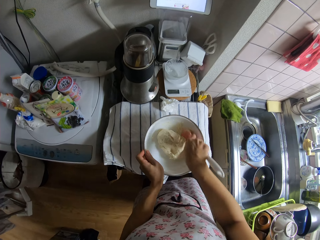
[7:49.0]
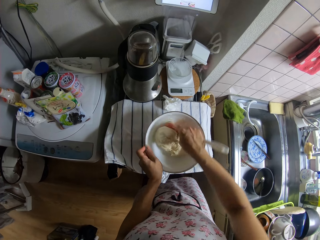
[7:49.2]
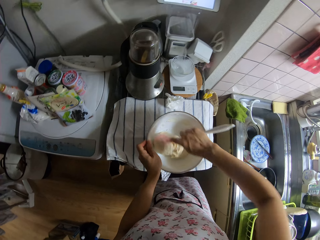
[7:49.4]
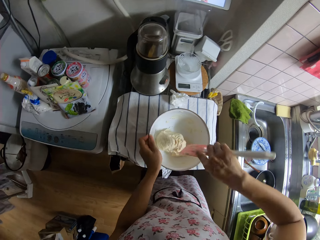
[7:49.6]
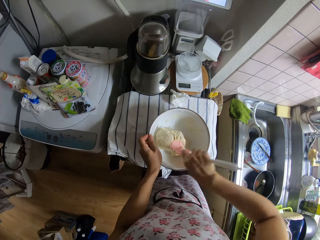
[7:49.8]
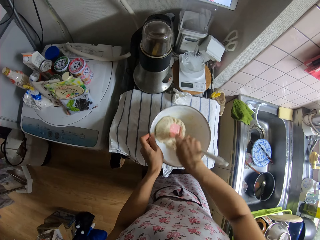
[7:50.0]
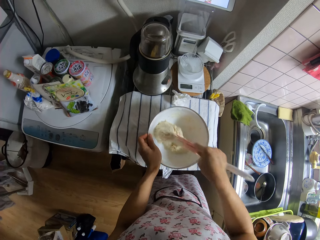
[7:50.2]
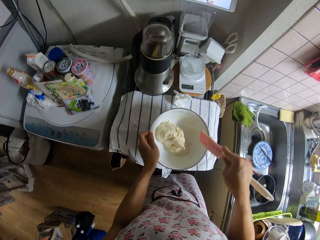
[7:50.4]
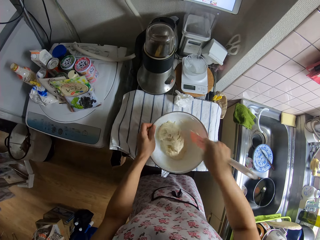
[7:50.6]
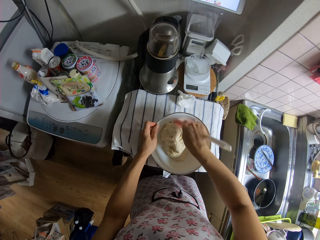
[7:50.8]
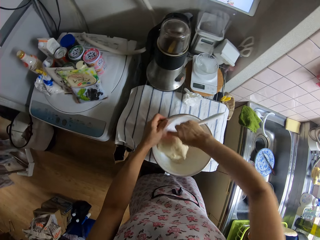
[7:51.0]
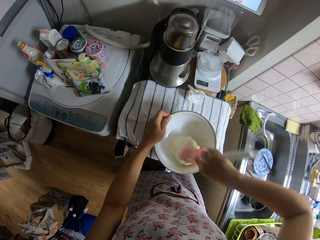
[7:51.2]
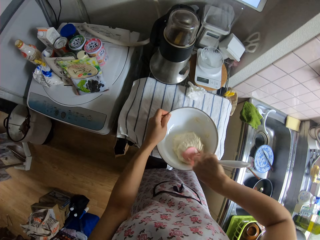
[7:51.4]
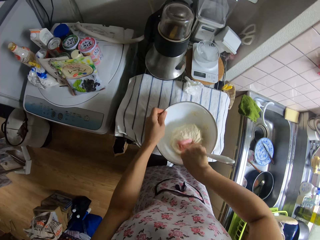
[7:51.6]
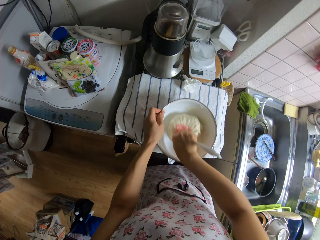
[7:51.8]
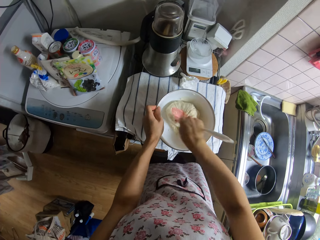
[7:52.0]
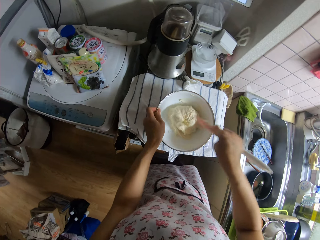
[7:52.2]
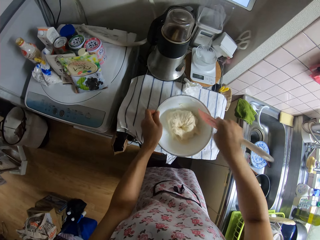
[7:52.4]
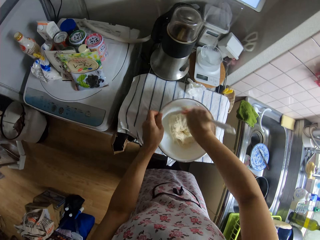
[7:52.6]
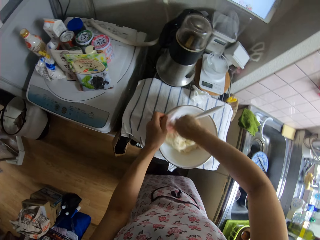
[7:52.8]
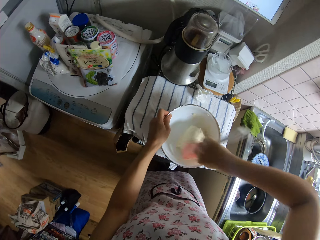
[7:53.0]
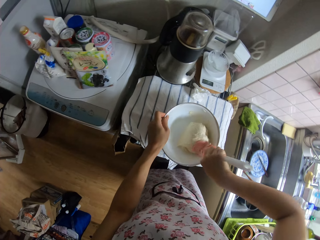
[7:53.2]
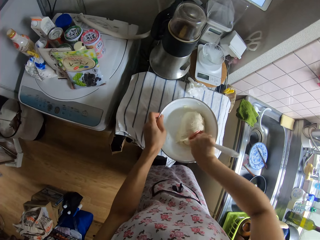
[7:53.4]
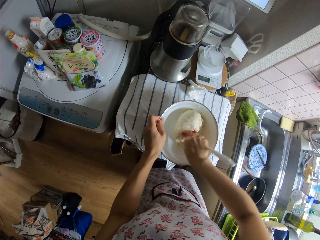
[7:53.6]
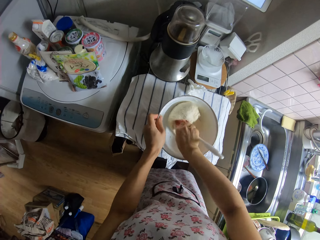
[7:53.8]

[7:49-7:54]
The camera wearer mixes the flour with a spoon.

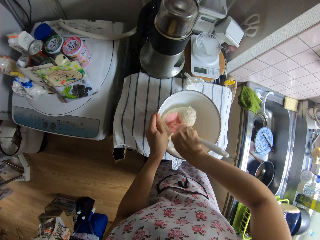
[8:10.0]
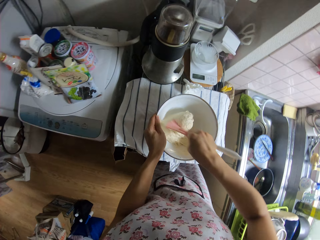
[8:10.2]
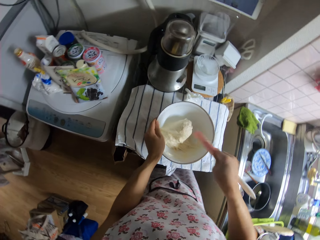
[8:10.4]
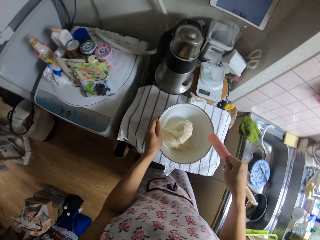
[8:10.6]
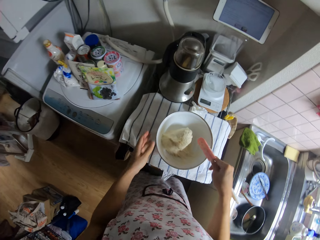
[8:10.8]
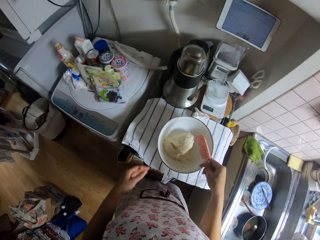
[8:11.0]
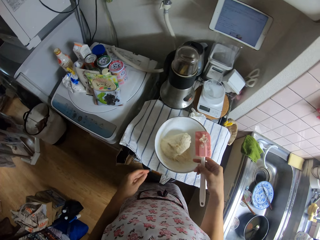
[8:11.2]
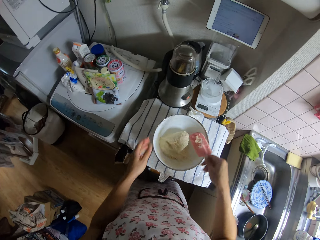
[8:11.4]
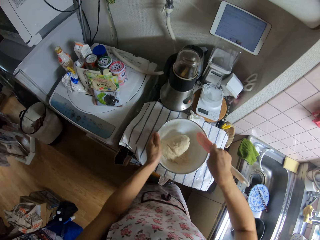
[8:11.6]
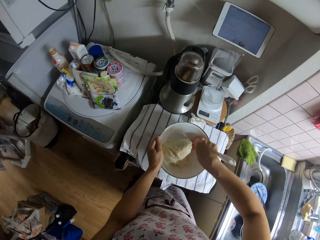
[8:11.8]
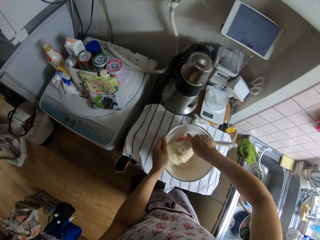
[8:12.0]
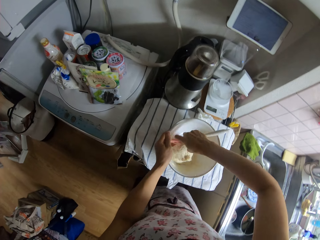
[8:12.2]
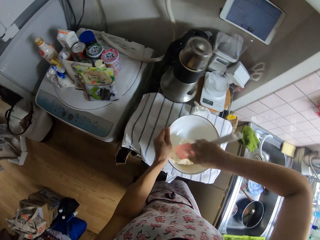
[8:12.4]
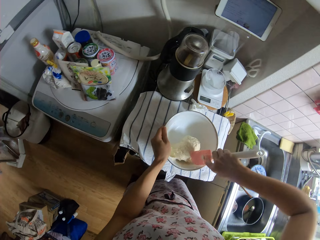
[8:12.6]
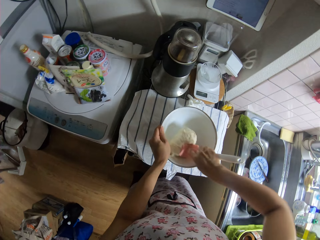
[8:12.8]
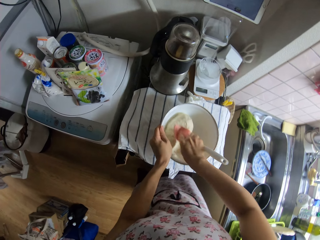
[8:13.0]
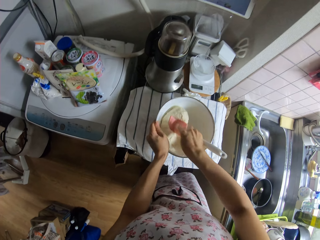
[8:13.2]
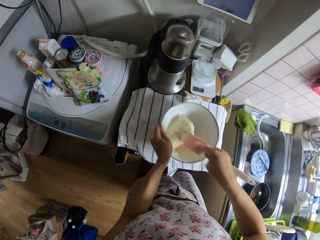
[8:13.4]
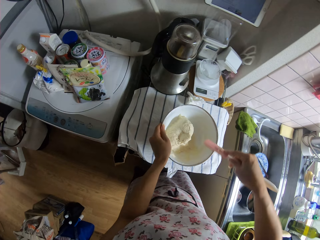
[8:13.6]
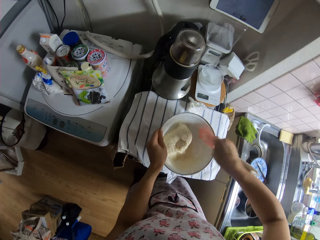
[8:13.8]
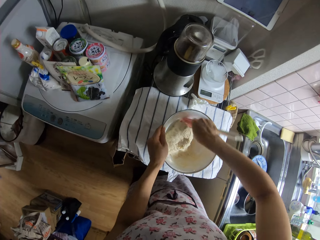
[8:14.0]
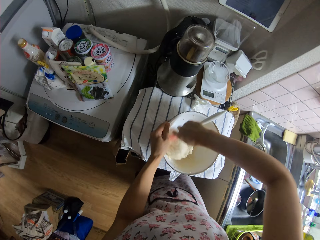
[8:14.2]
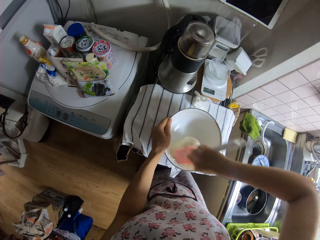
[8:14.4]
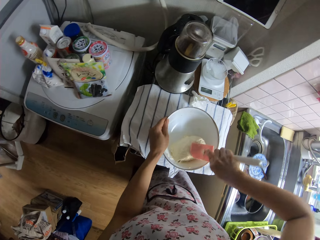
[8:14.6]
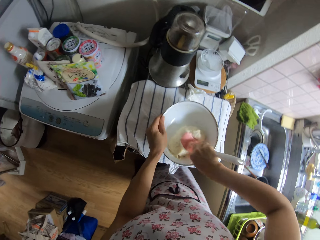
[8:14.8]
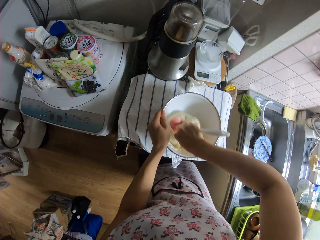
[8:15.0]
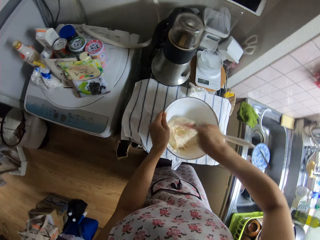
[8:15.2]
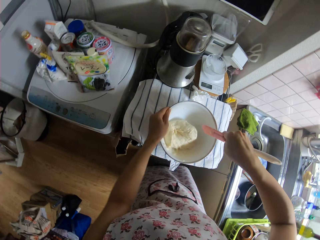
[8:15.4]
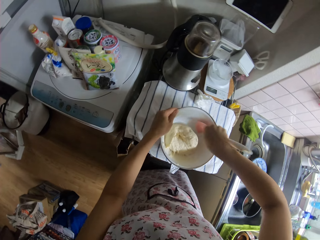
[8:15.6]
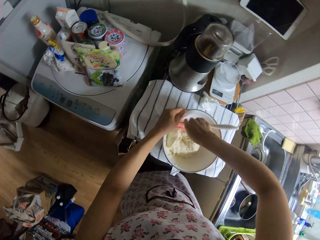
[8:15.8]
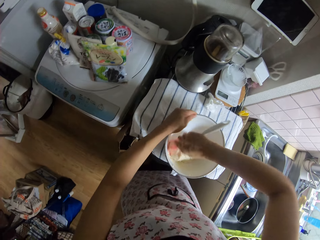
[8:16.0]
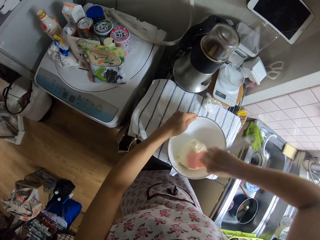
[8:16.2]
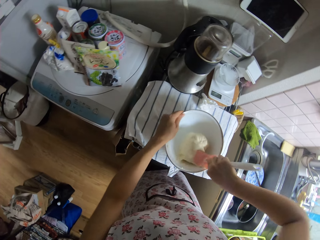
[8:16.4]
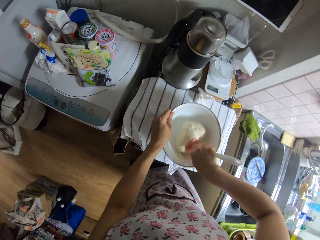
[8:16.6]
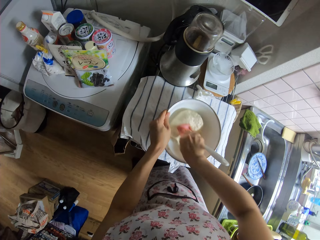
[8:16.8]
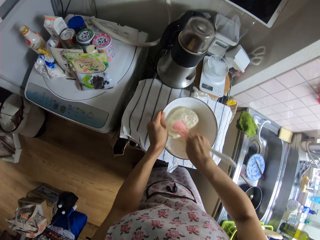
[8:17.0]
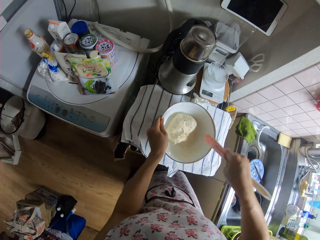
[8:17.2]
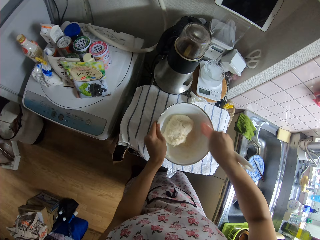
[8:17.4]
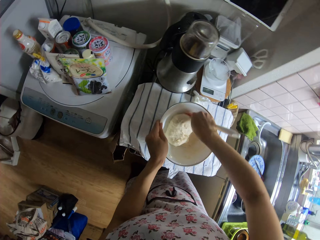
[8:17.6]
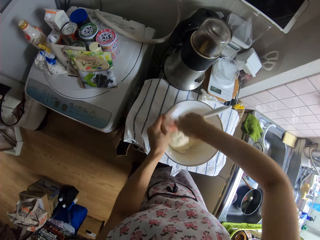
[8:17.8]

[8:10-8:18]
The camera wearer stares at the spoon. They mix the flour with the spoon.

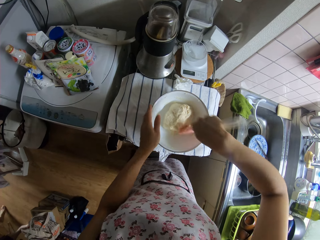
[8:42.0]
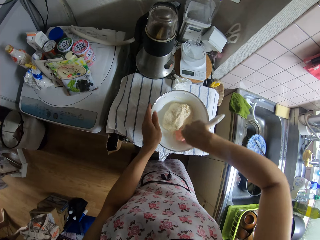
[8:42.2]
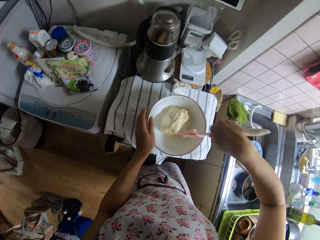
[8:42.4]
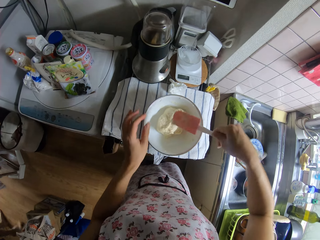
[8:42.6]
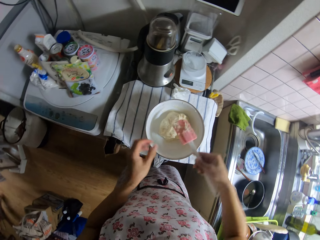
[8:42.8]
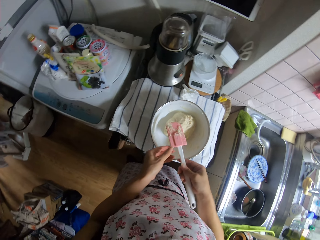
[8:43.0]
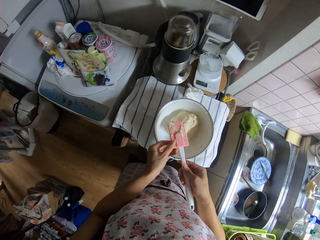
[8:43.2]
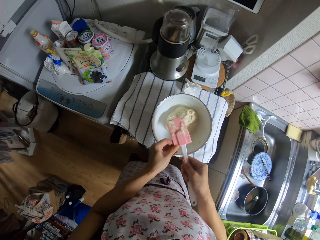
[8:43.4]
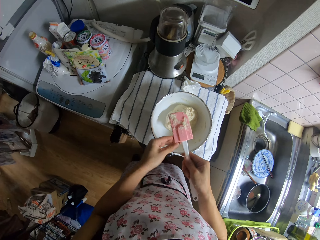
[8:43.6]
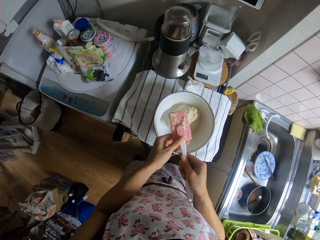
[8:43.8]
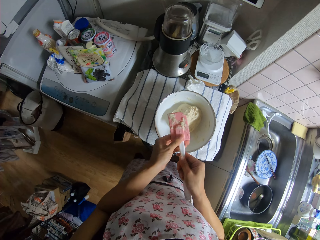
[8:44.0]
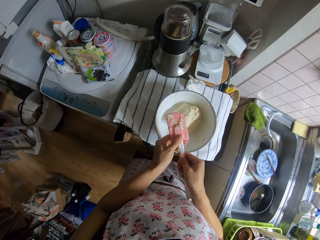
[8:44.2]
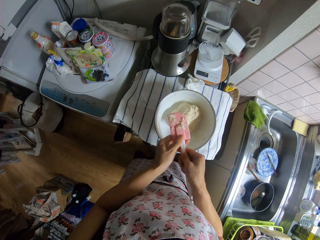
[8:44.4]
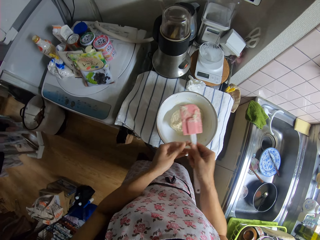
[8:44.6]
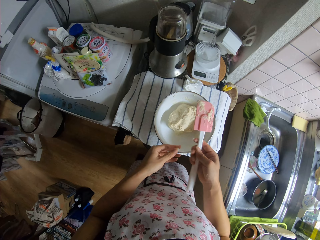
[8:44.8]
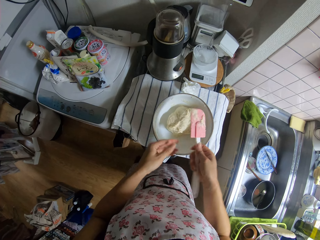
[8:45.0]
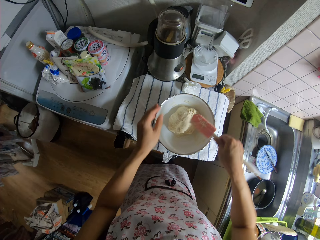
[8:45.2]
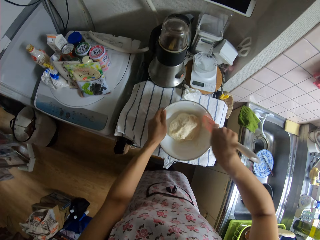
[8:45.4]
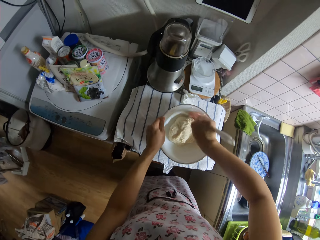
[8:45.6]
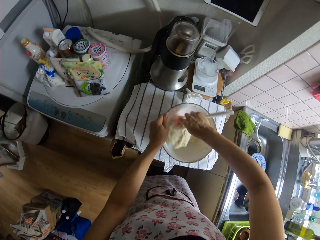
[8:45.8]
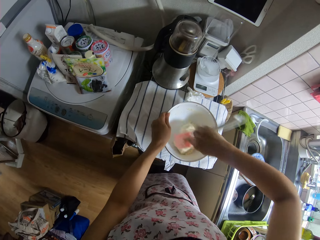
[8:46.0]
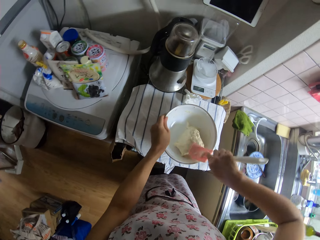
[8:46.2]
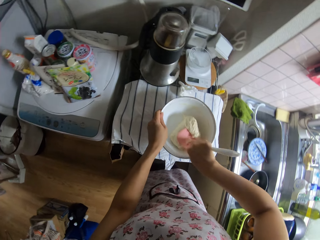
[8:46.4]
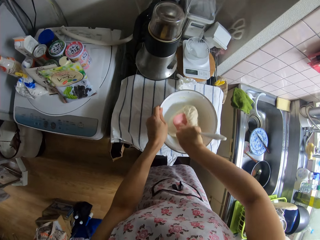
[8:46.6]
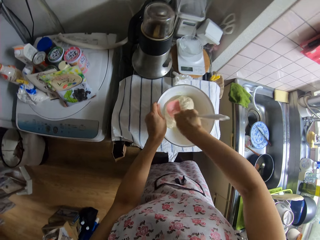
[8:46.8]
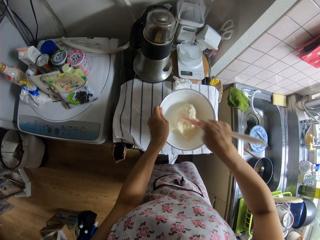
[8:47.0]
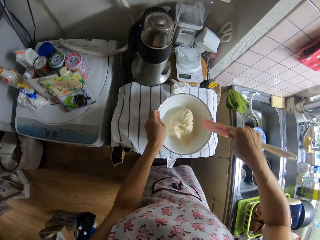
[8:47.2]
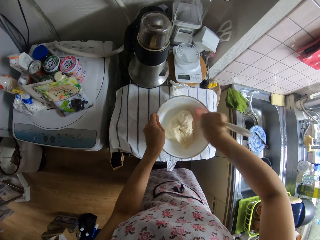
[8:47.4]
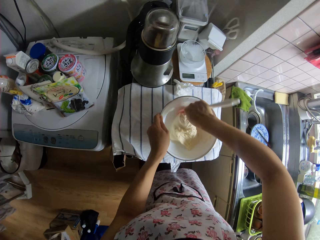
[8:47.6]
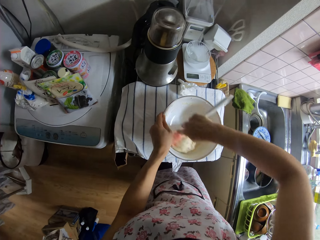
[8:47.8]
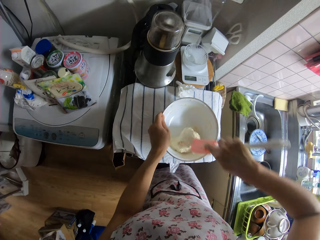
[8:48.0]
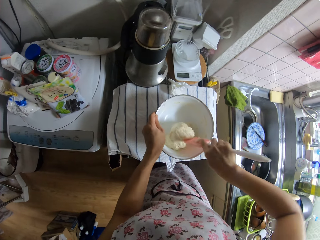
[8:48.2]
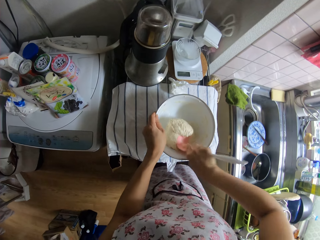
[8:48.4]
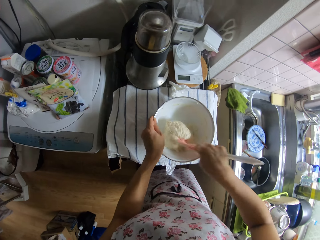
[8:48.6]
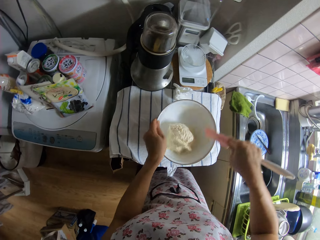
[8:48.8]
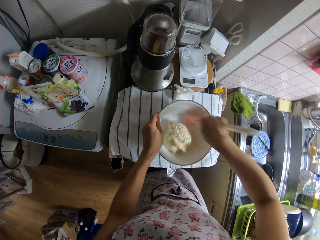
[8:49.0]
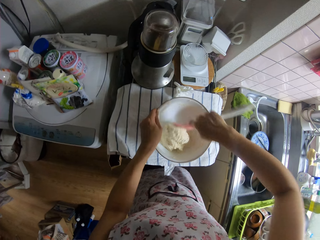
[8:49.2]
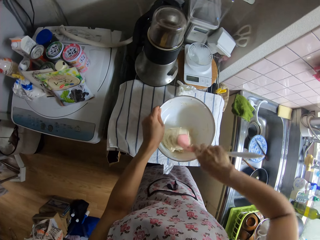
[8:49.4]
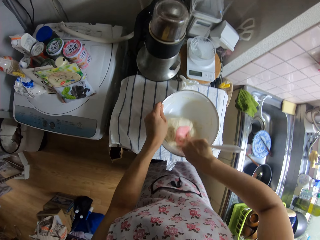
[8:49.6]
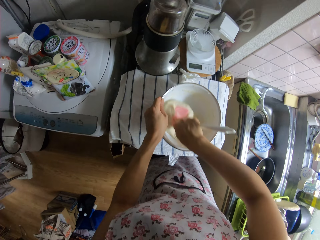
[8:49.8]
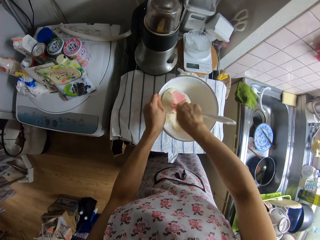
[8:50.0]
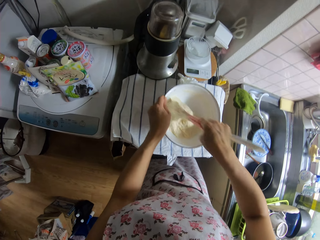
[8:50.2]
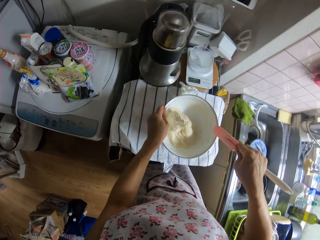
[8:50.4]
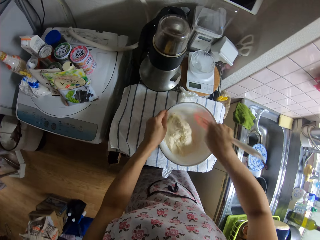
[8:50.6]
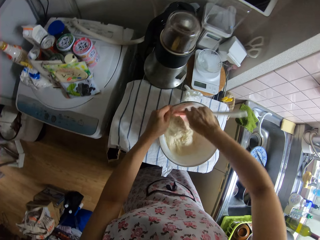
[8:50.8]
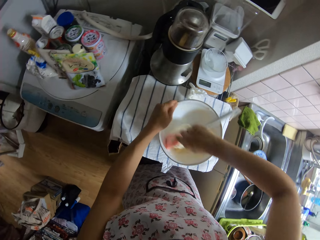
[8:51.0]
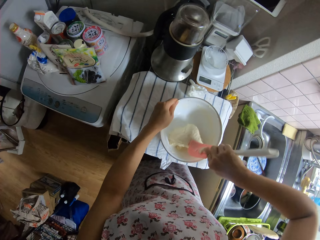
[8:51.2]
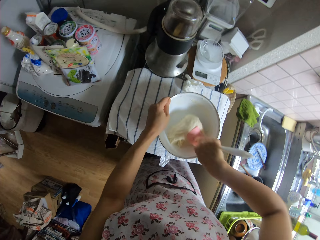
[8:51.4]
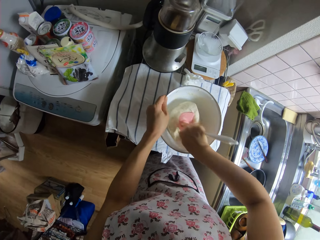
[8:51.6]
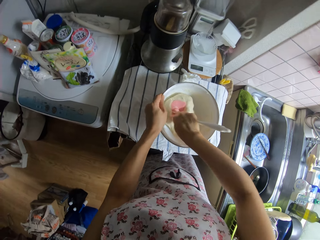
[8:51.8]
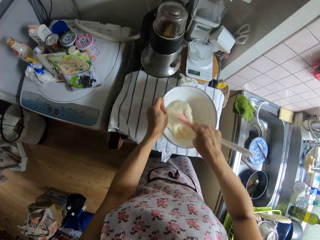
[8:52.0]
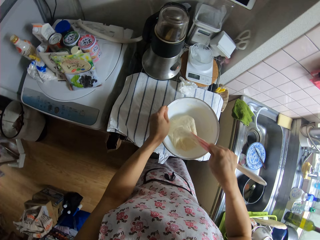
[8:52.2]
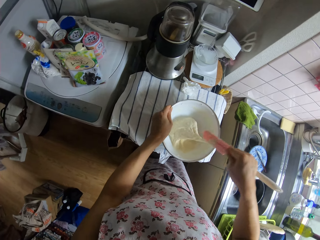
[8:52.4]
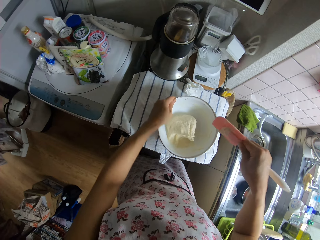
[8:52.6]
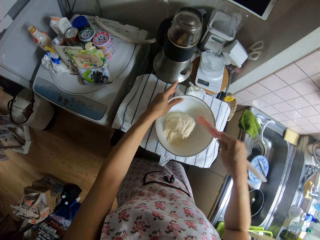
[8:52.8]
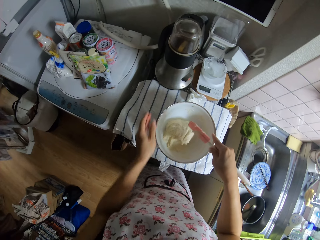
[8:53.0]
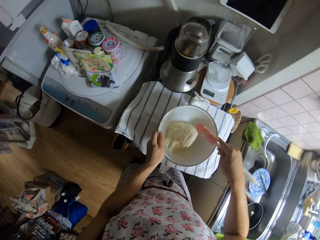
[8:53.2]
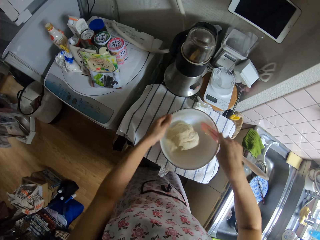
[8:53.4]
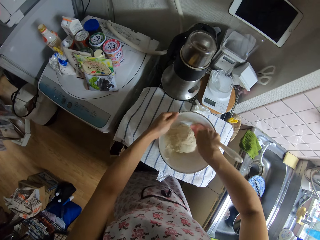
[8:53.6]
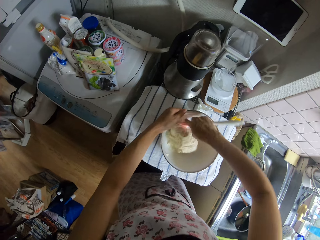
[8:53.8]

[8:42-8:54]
The camera wearer adjusts the spatula in her hands. She kneads dough in the bowl with the spatula in her right hand. She mixes the flour with a spoon.
